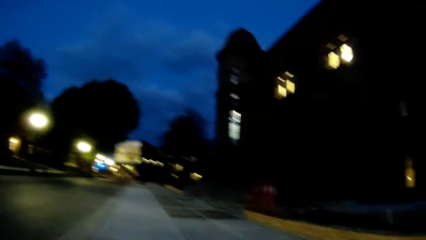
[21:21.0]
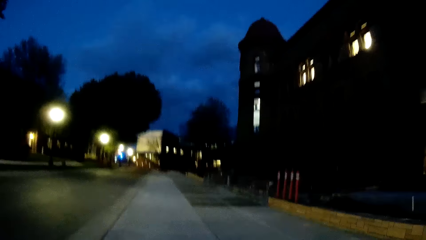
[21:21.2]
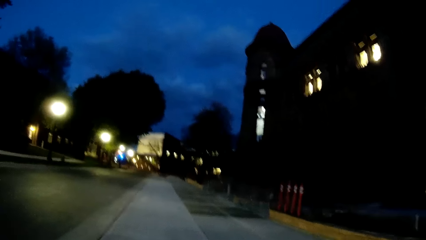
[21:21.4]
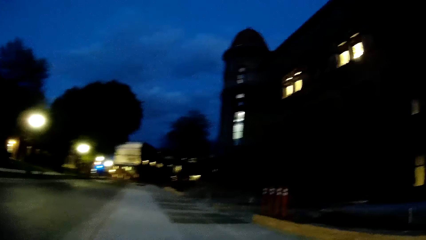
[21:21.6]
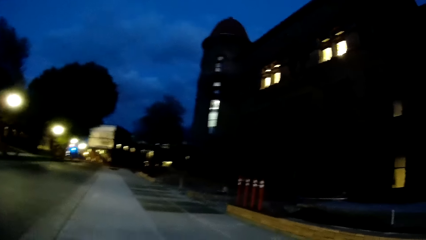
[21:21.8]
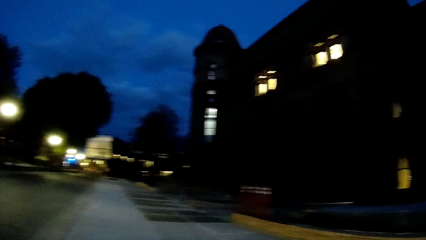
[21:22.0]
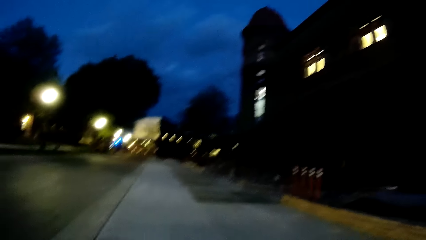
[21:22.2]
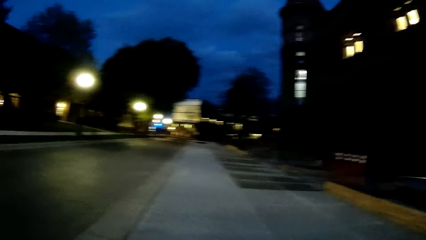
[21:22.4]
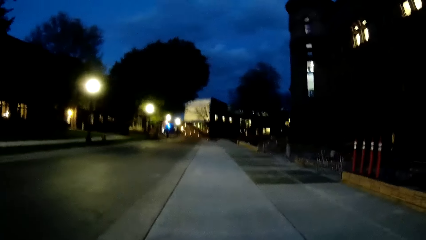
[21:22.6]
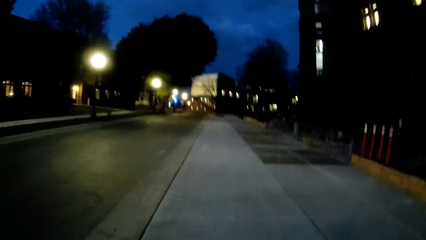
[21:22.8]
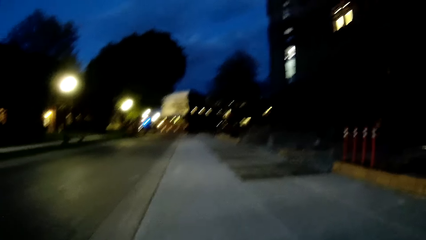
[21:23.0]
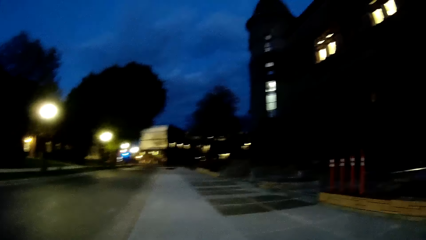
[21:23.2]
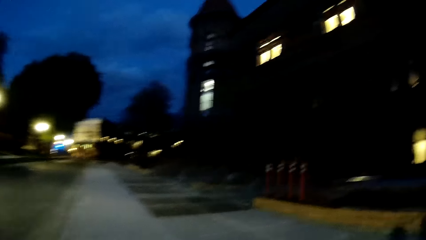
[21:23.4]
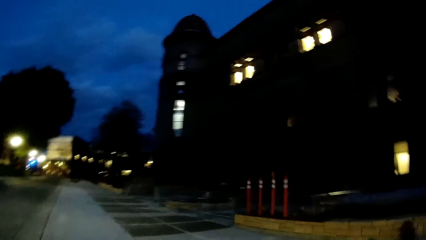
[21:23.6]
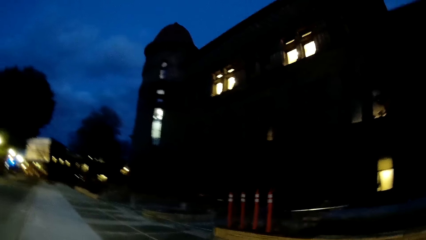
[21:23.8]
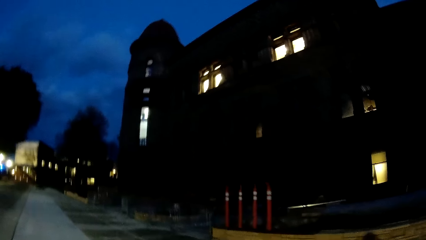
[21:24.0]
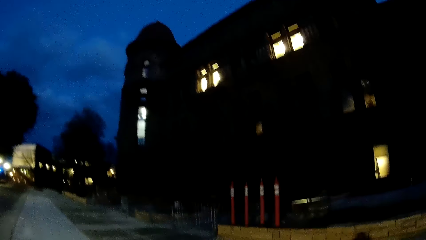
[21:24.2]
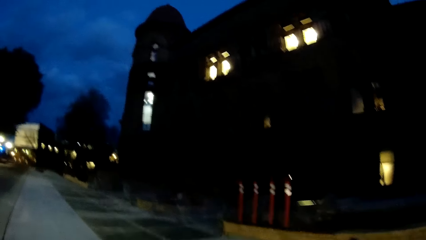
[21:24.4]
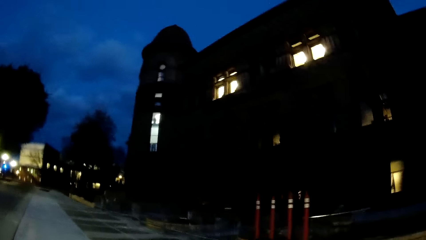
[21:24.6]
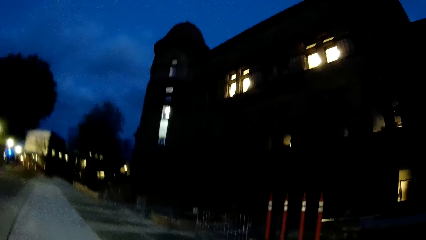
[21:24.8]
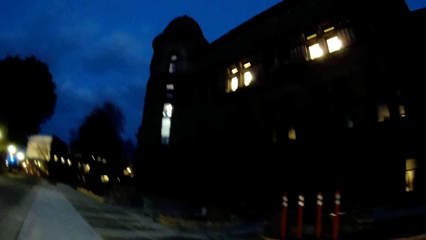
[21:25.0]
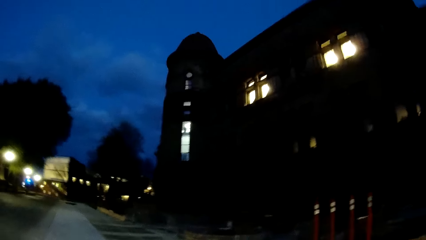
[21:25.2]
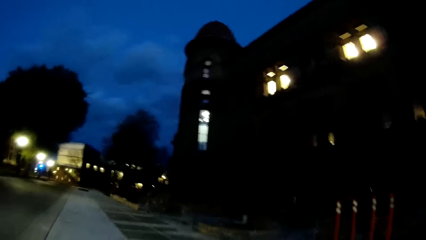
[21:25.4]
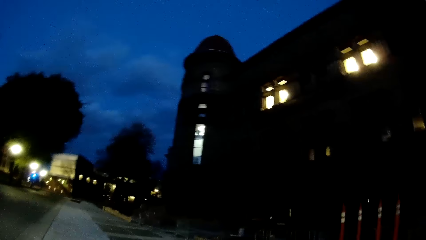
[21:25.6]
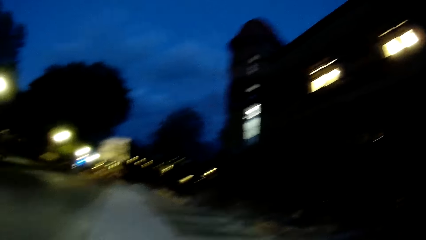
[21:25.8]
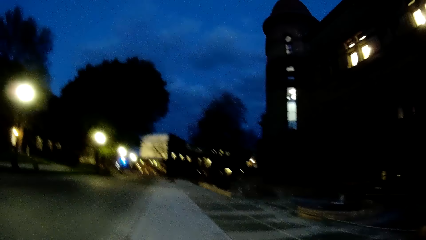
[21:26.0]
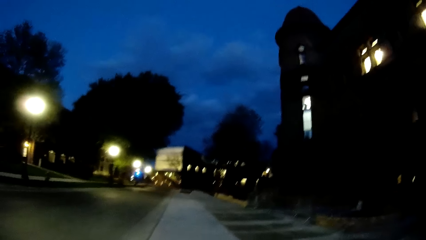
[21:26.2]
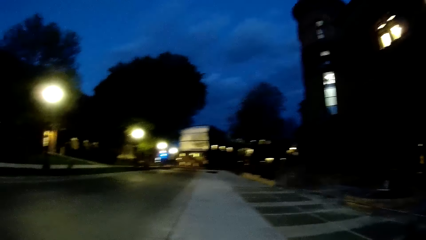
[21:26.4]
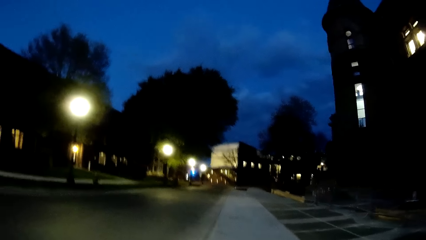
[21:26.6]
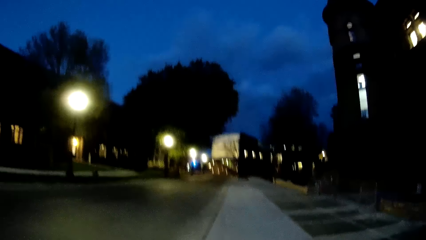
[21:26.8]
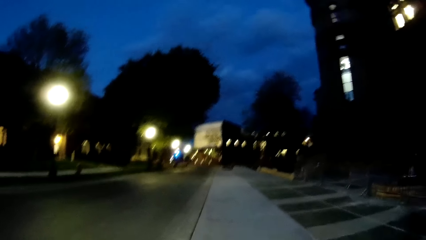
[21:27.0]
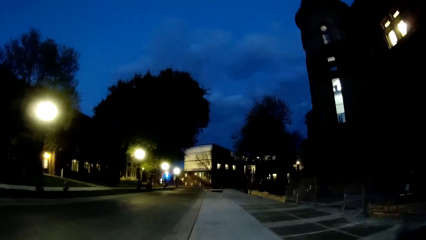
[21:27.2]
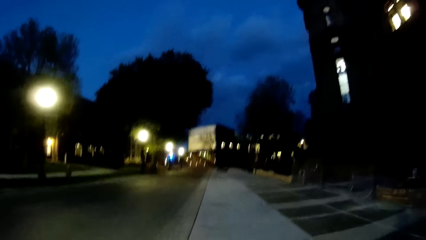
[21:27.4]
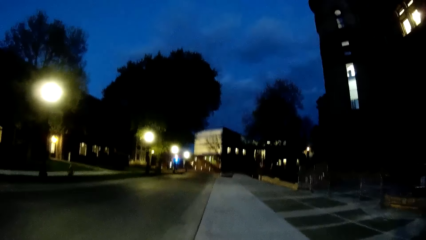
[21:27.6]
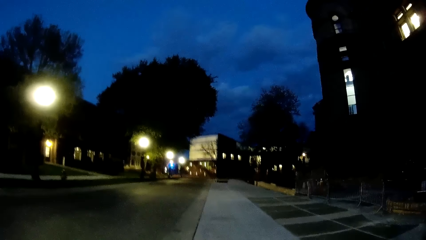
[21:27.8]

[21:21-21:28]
The camera wearer walks on the walkway.

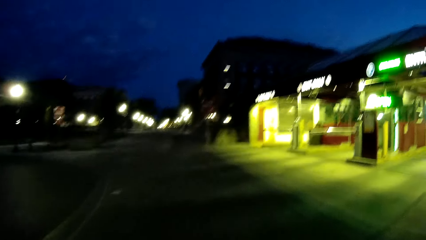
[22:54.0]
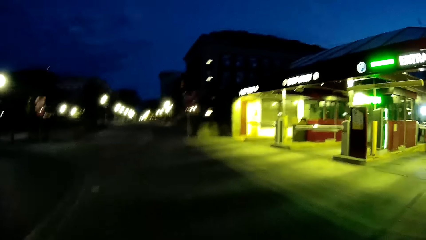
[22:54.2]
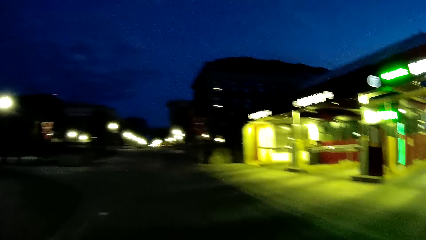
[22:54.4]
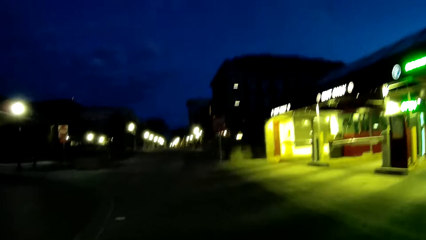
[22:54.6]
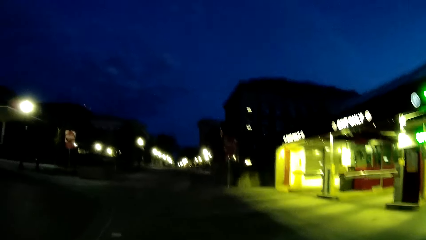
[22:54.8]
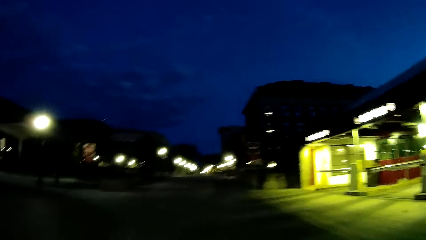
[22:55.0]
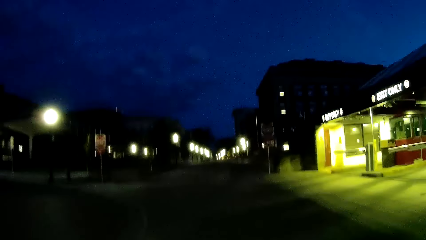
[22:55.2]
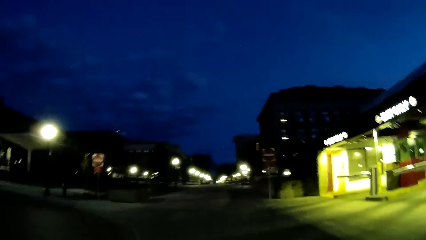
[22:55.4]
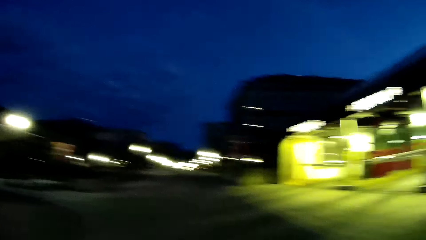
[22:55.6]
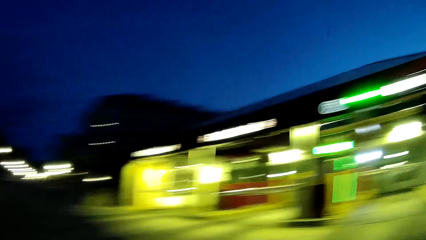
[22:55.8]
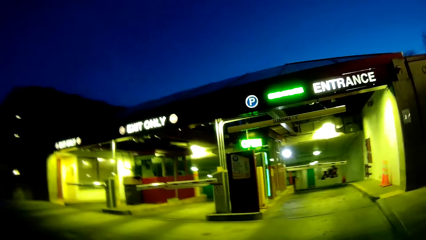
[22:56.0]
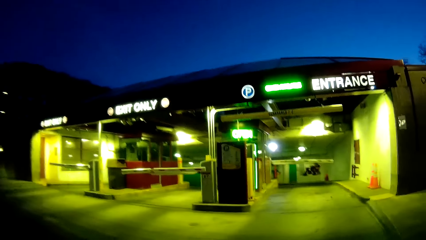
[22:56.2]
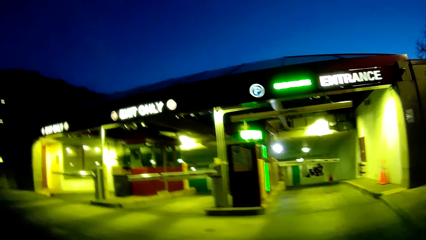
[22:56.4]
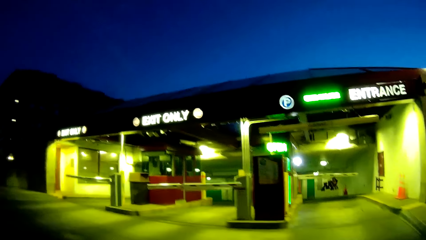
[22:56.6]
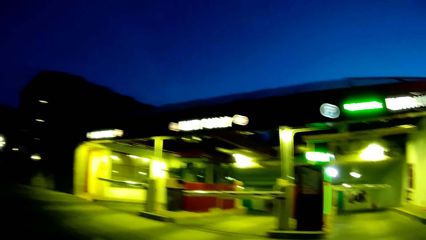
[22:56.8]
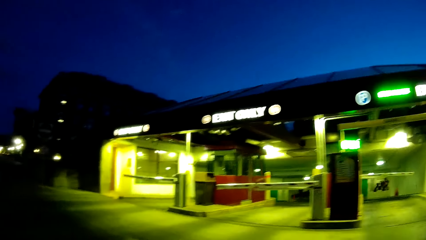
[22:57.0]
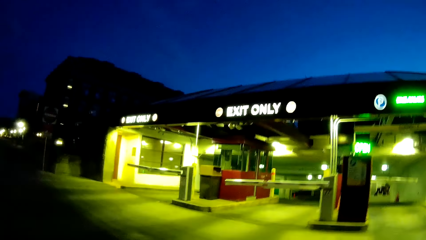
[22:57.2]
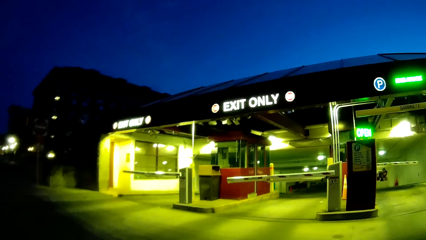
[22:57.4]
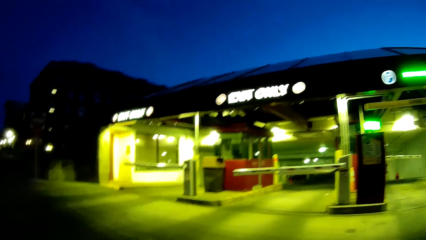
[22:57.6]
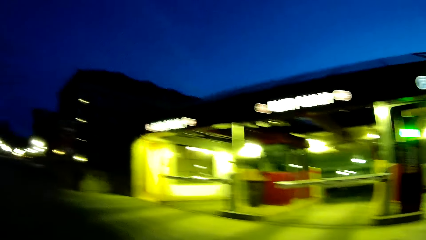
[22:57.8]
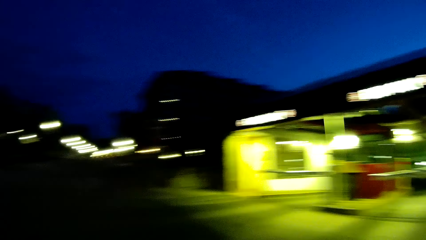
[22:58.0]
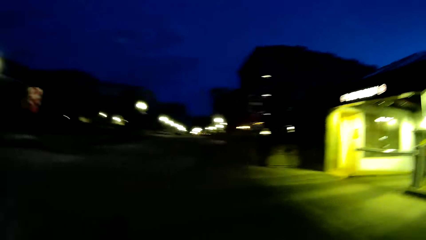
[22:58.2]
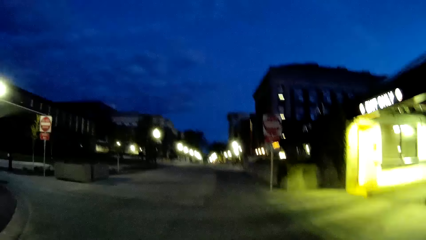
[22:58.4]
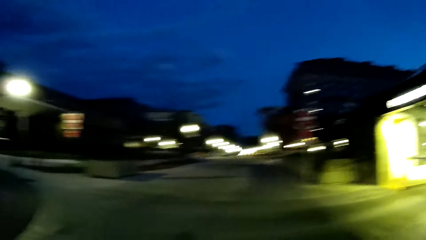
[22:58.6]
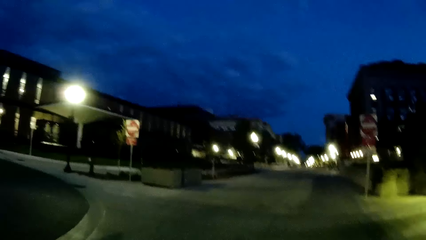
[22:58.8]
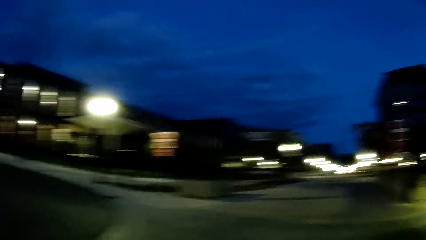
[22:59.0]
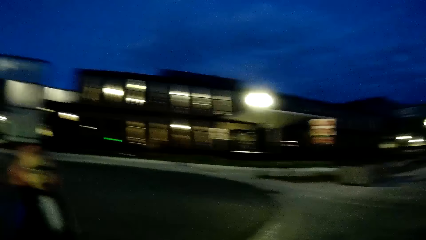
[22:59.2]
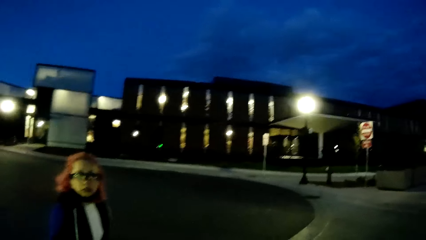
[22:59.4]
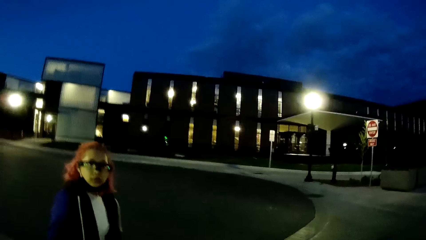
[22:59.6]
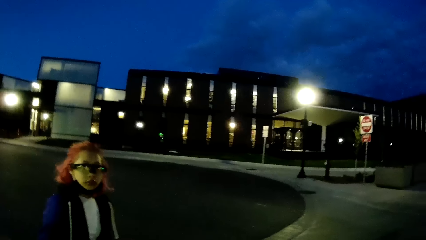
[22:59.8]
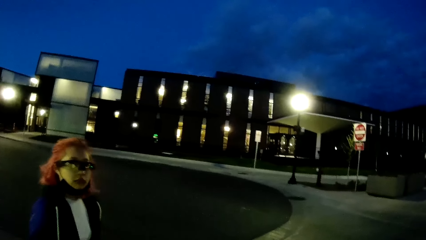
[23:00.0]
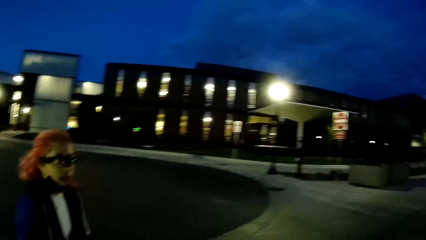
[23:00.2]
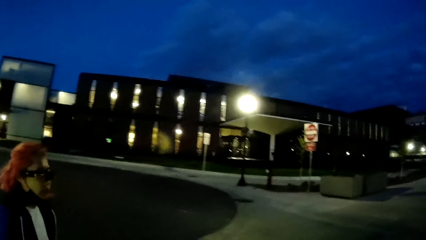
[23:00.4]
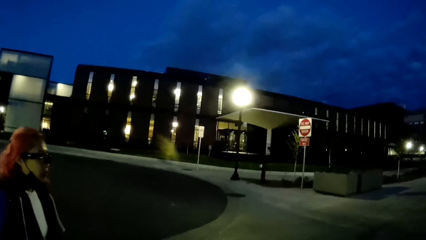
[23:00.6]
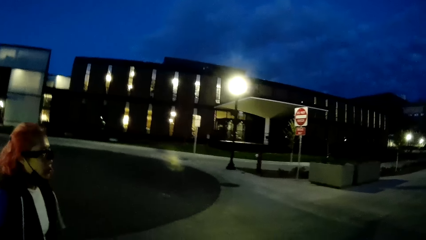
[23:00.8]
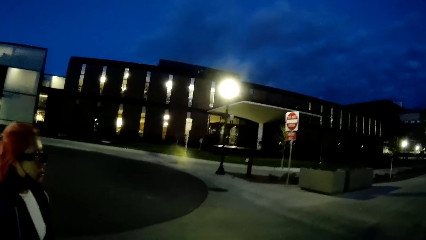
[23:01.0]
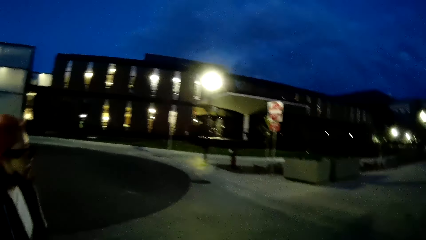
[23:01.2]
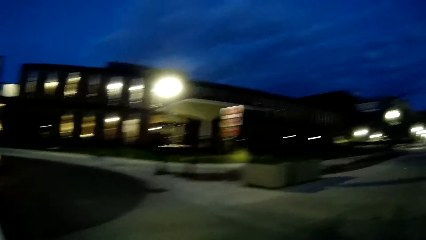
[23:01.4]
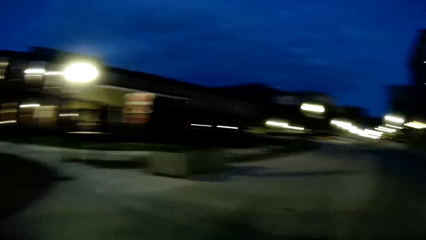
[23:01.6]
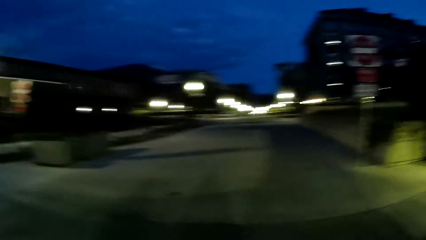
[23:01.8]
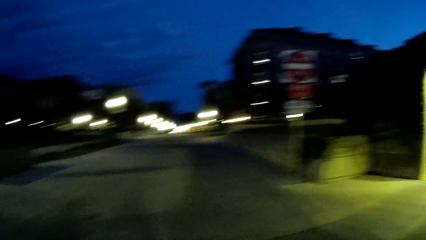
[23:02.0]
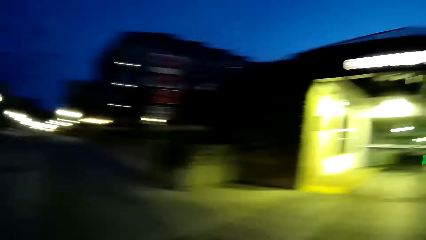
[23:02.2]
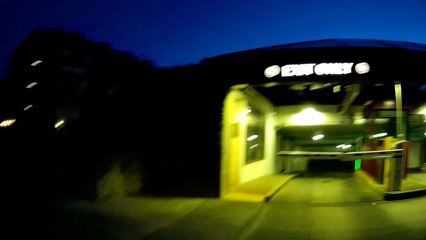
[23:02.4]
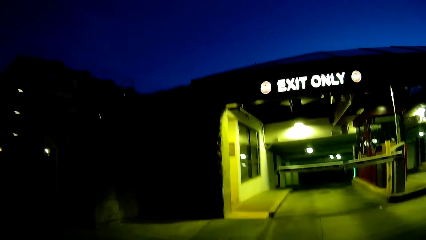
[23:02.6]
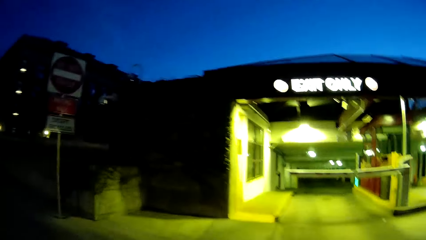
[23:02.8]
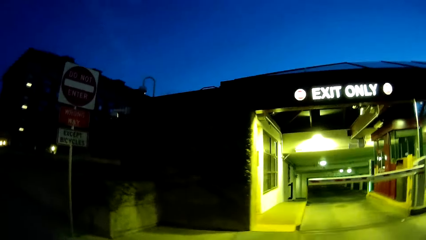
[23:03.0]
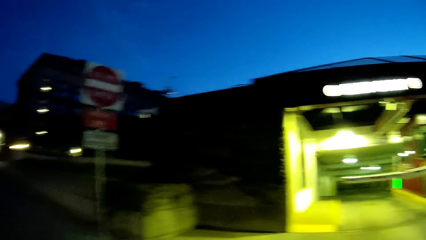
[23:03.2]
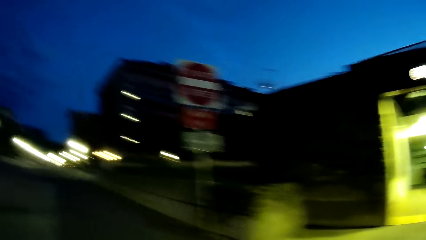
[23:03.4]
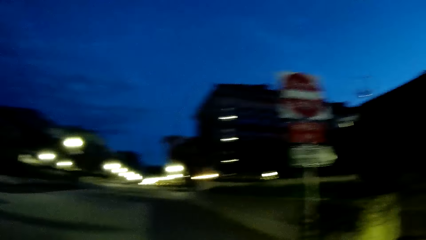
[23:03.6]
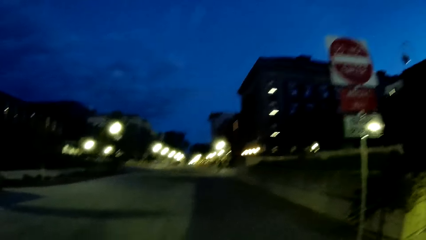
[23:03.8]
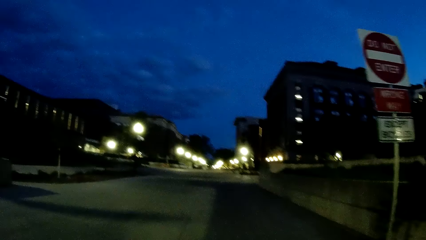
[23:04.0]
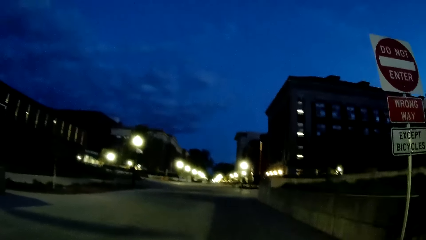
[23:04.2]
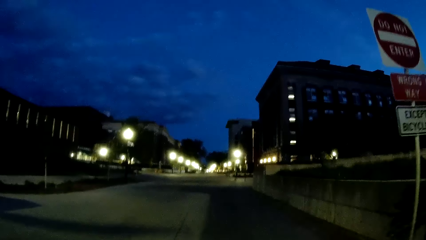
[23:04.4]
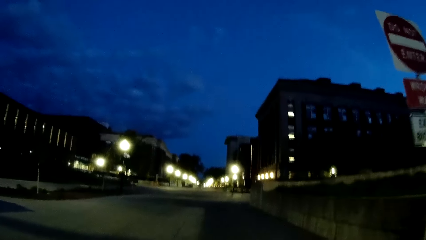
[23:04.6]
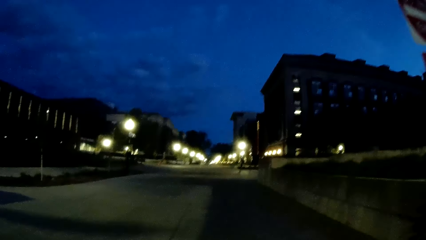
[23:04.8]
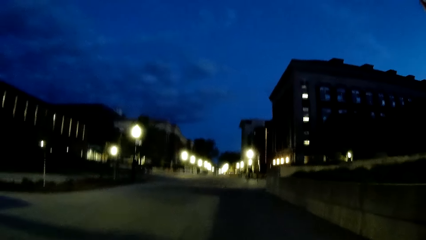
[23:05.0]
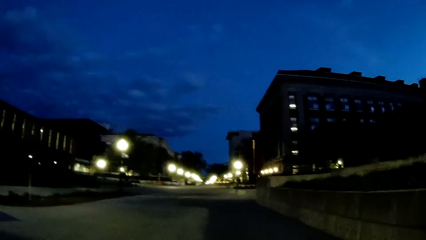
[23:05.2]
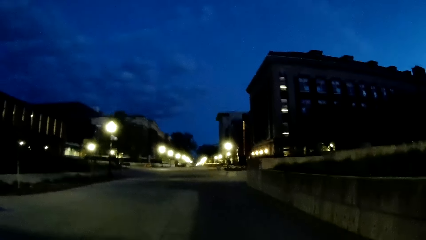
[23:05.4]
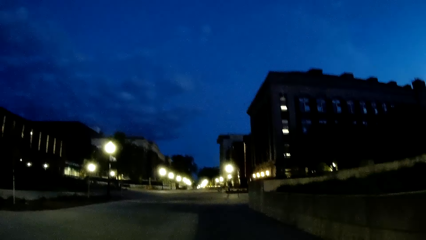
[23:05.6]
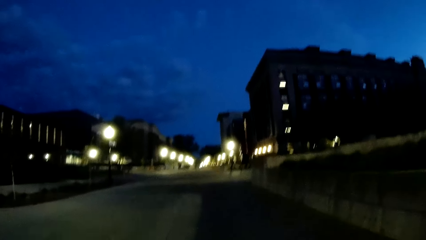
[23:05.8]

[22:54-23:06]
The camera wearer looks at the parking lot on her right. She looks at a woman on her left. She chuckles at the woman. She looks at the exit part of the parking lot.
